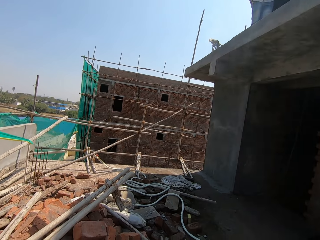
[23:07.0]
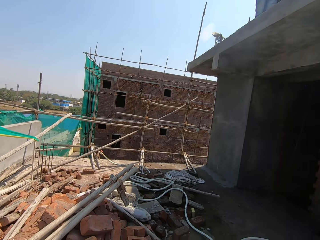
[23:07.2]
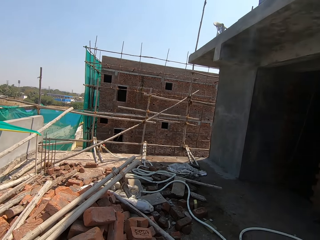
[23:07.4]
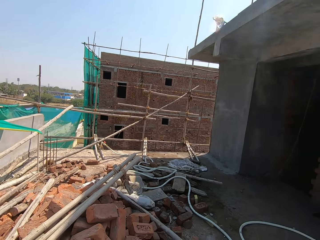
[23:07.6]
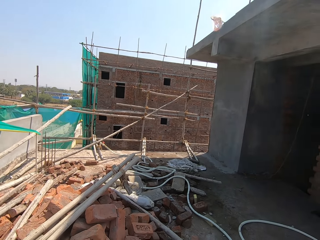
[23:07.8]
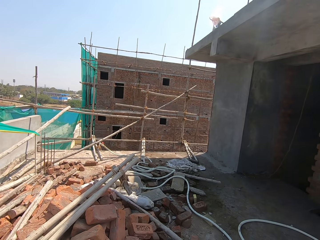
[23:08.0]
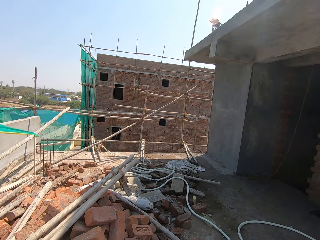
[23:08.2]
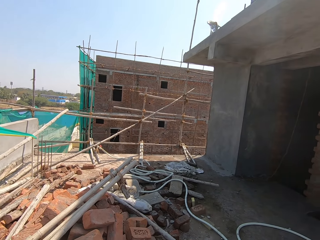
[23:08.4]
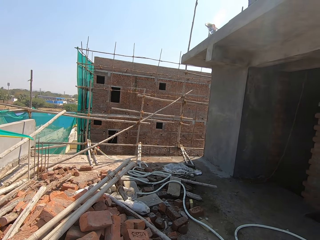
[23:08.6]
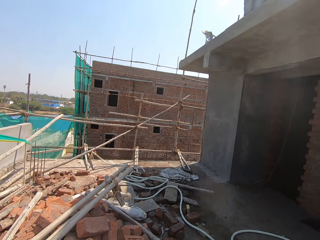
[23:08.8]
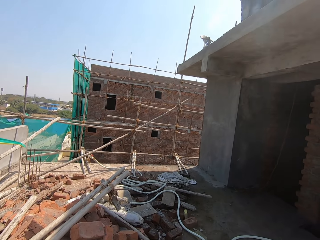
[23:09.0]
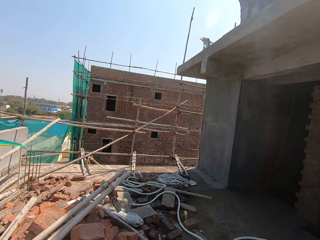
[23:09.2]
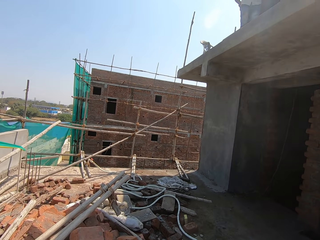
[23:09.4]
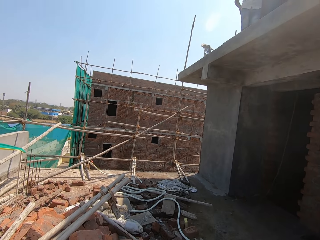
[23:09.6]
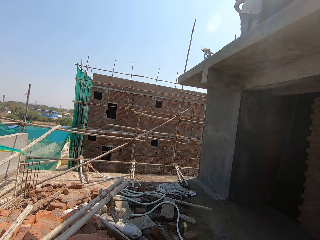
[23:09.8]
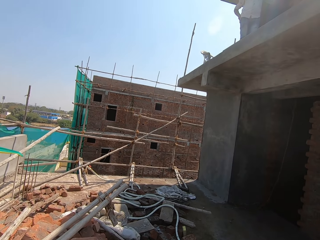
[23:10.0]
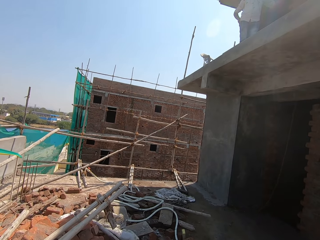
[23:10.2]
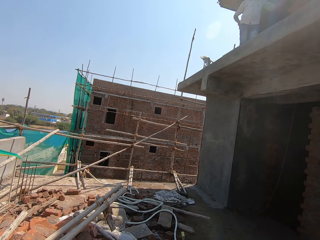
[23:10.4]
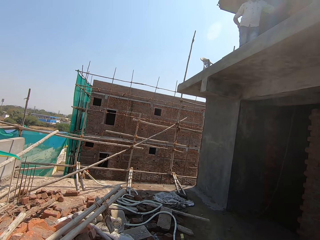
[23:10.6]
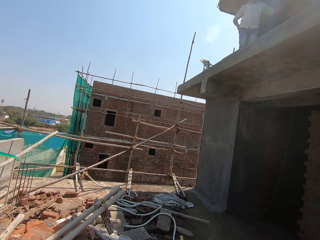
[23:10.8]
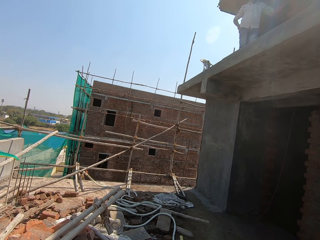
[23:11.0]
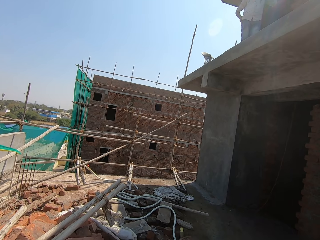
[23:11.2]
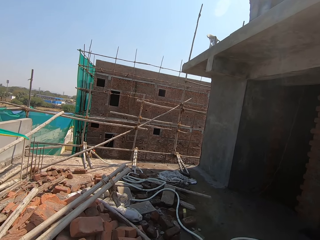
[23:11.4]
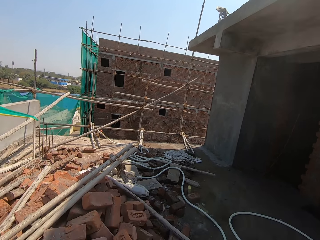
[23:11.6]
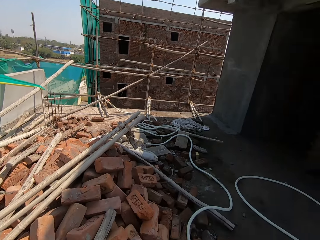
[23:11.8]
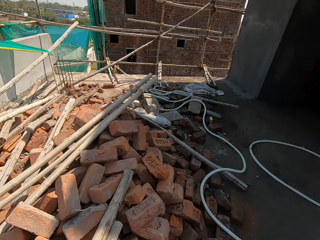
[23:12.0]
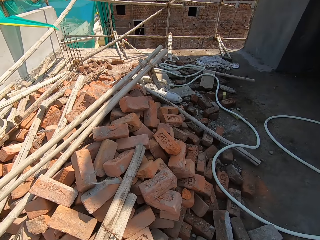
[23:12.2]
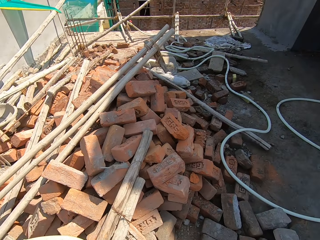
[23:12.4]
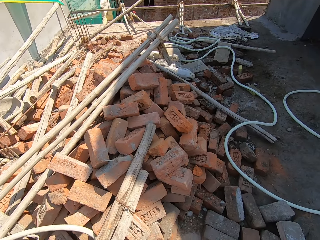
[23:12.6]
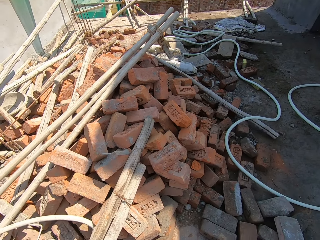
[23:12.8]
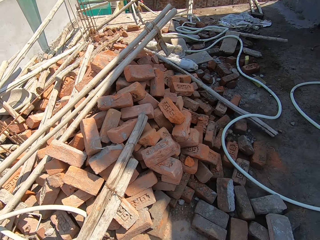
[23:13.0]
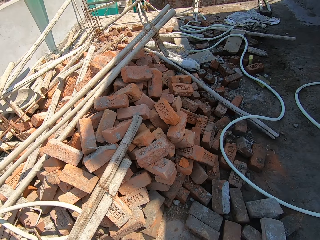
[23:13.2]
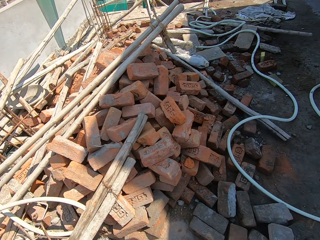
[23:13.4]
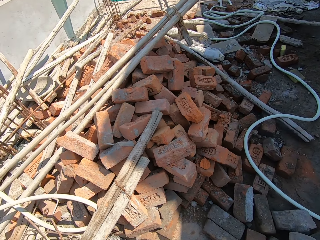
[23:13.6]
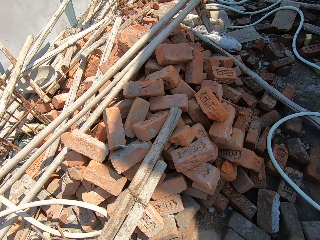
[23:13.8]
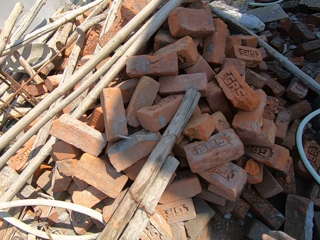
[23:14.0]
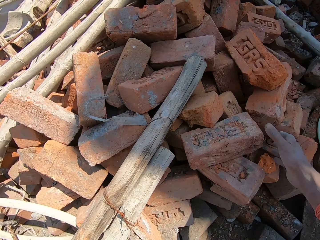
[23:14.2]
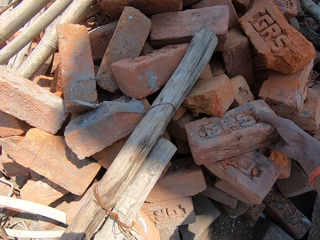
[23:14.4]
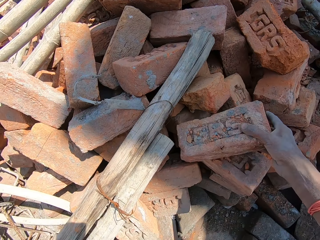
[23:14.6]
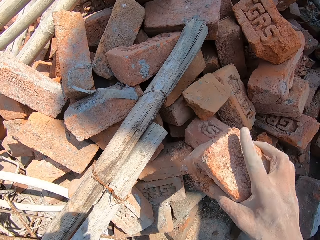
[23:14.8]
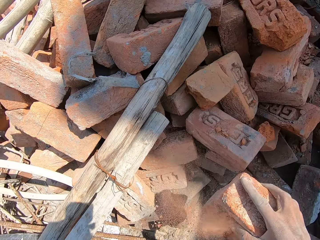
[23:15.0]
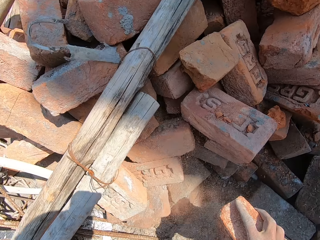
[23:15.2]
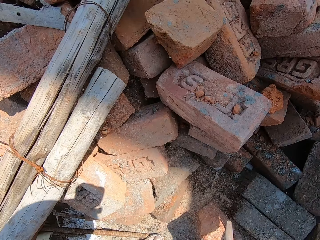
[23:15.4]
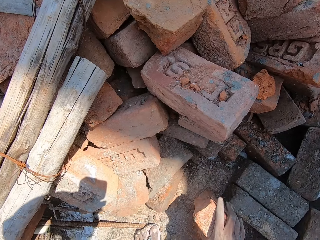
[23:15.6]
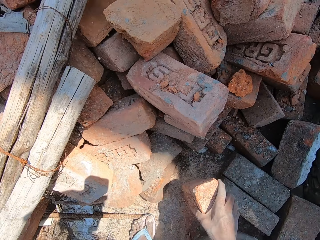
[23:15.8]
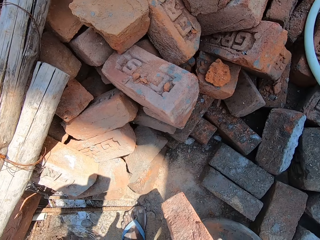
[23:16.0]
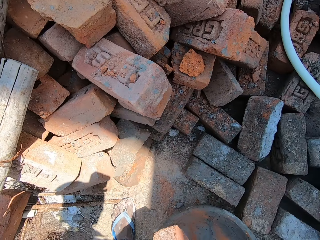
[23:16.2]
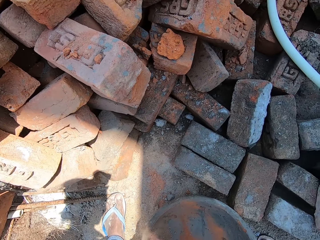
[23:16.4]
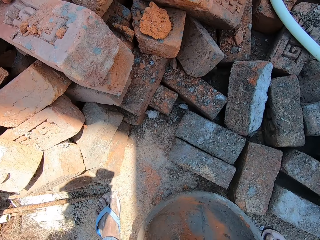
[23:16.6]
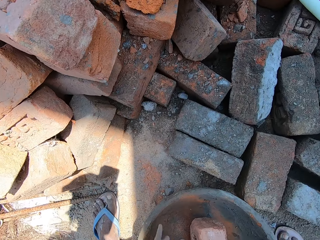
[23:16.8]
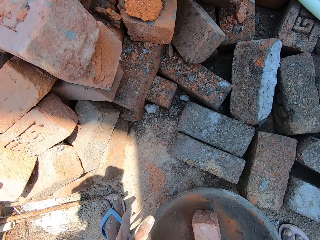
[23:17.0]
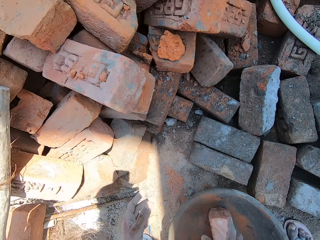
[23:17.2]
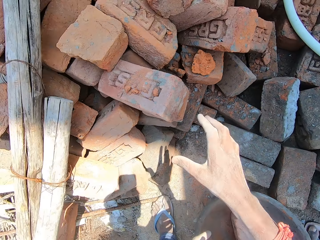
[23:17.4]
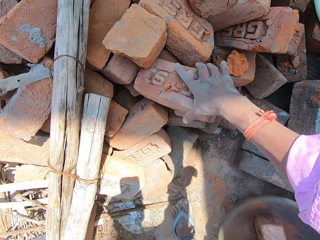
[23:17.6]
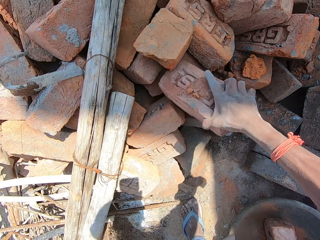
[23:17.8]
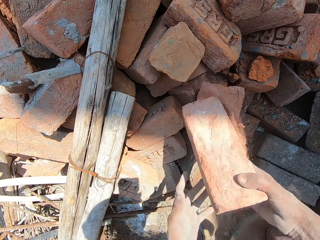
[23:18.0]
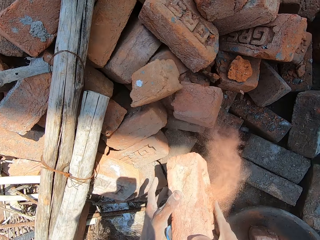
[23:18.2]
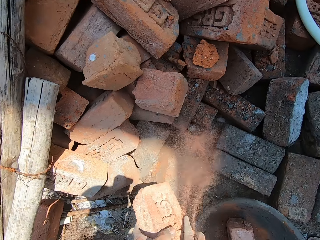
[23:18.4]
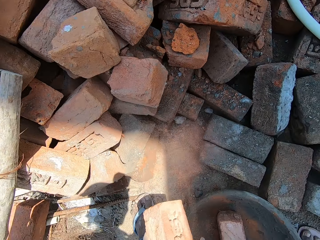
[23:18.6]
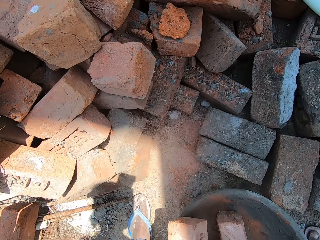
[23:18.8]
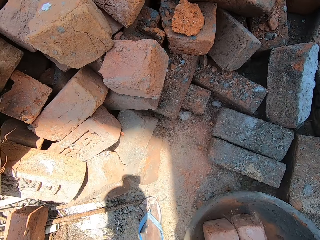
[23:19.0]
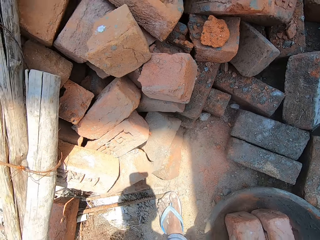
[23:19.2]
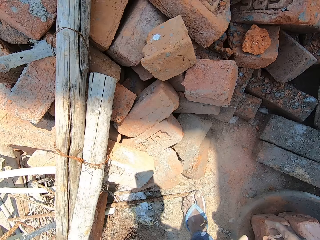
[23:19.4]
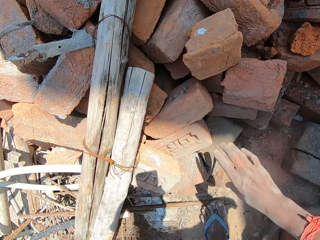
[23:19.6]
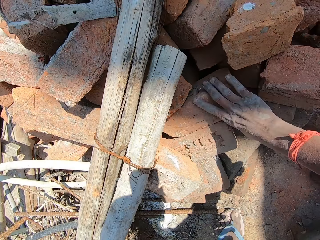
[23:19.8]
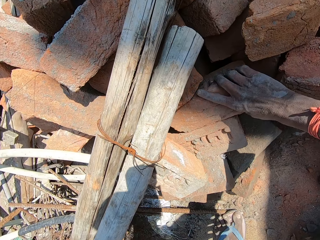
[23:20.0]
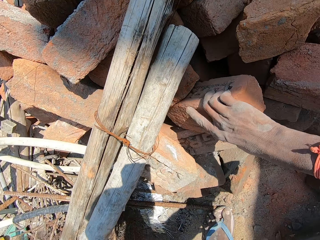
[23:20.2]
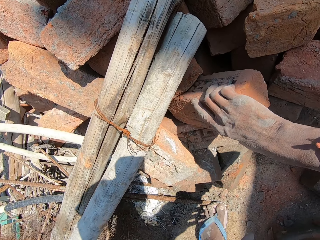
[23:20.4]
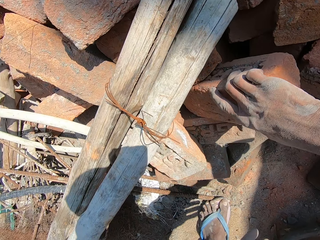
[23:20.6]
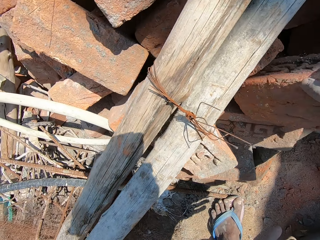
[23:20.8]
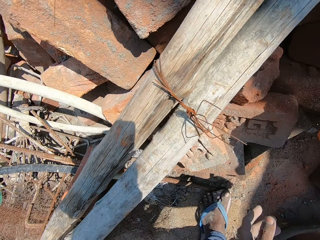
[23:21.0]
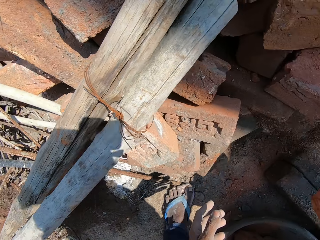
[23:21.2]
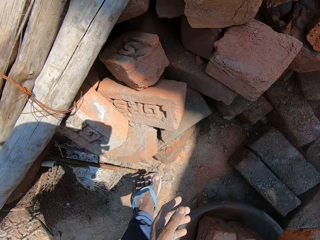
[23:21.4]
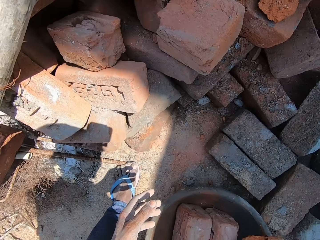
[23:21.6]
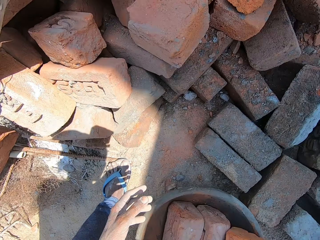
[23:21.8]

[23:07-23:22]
The camera wearer picks the brick. They put the brick in the basin. They pick the brick, put the brick in the basin and pick the brick.

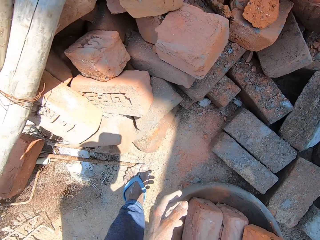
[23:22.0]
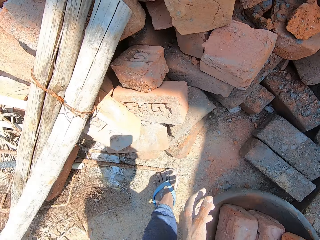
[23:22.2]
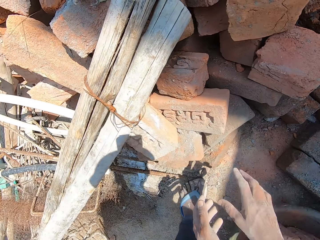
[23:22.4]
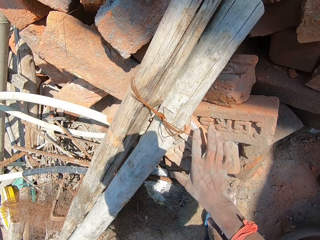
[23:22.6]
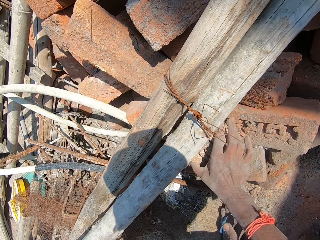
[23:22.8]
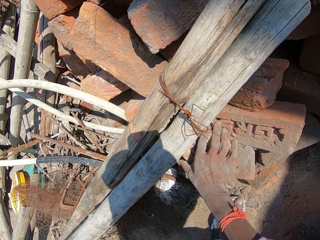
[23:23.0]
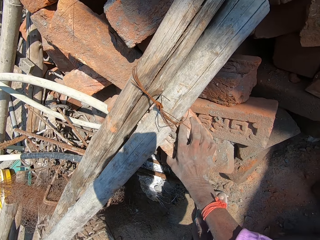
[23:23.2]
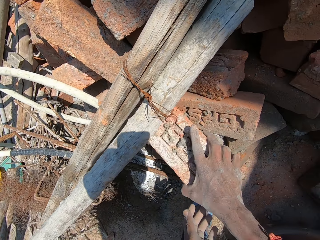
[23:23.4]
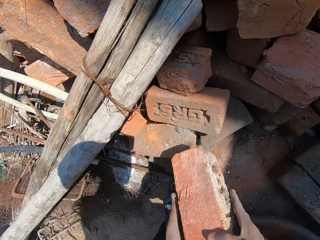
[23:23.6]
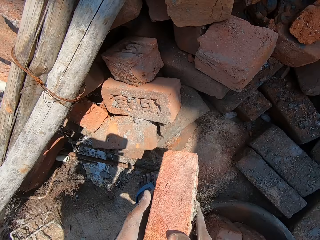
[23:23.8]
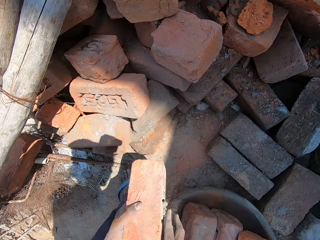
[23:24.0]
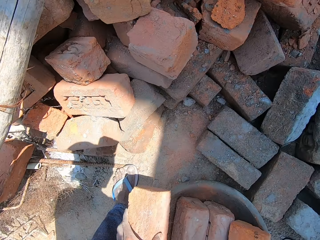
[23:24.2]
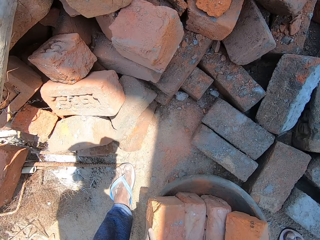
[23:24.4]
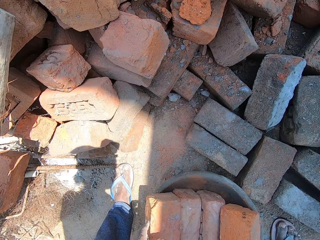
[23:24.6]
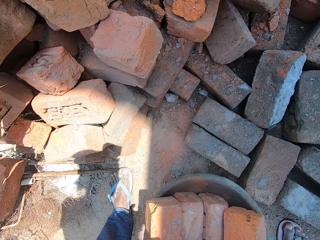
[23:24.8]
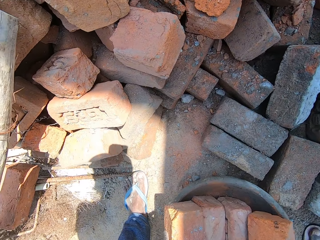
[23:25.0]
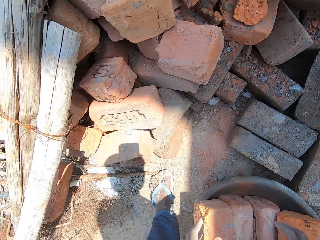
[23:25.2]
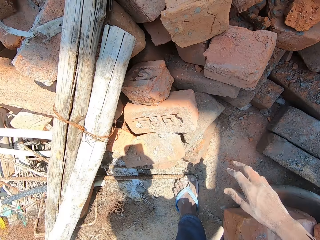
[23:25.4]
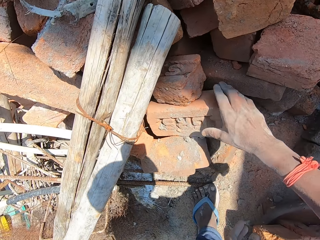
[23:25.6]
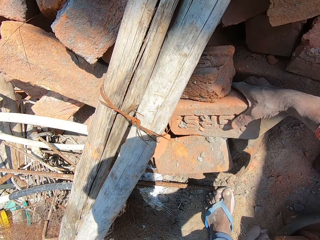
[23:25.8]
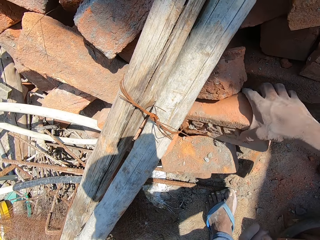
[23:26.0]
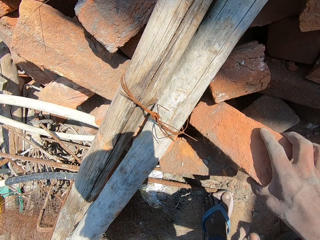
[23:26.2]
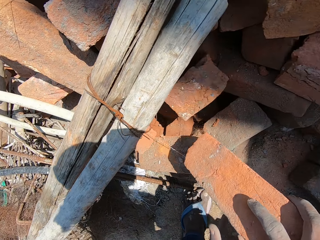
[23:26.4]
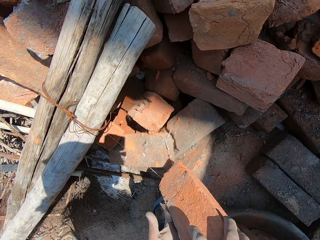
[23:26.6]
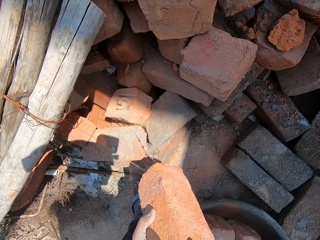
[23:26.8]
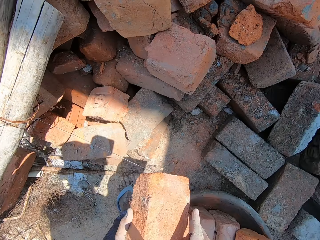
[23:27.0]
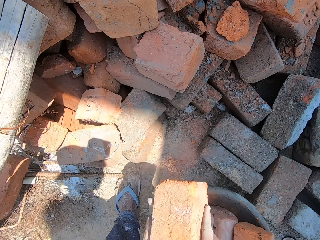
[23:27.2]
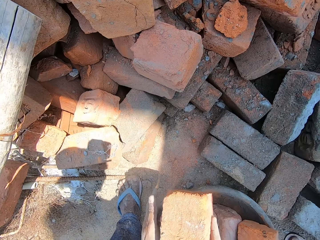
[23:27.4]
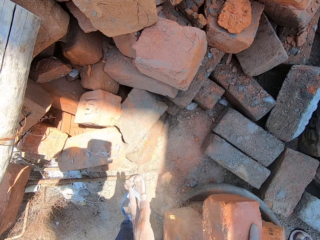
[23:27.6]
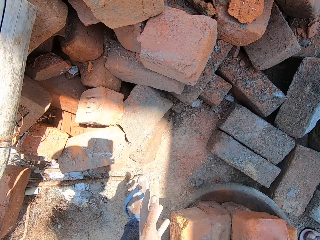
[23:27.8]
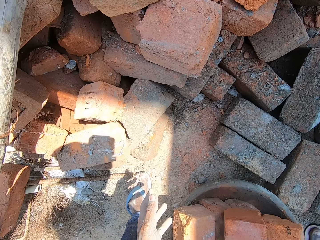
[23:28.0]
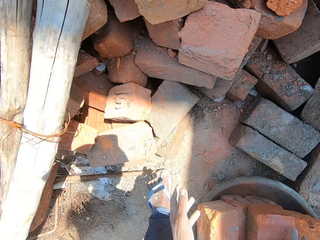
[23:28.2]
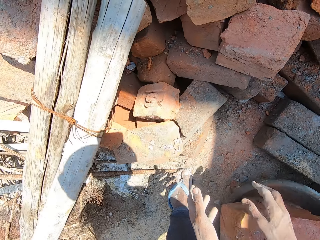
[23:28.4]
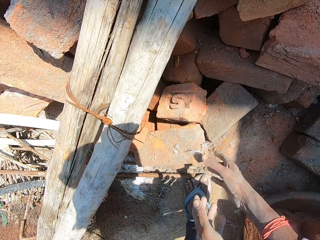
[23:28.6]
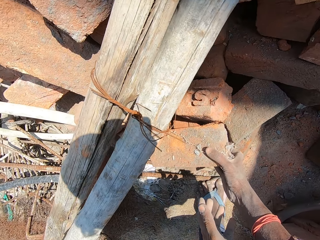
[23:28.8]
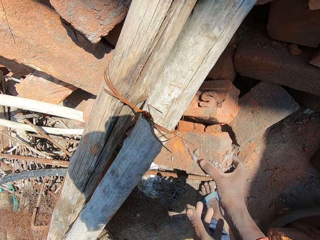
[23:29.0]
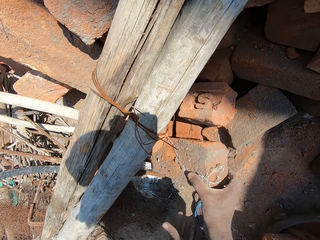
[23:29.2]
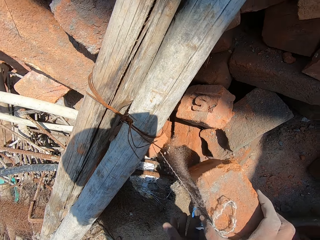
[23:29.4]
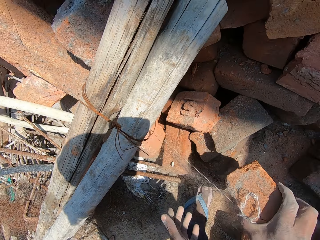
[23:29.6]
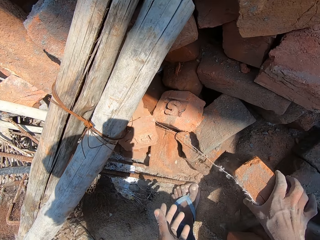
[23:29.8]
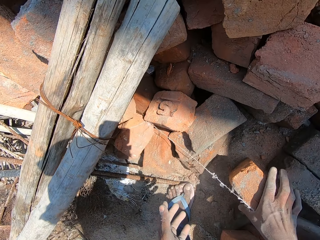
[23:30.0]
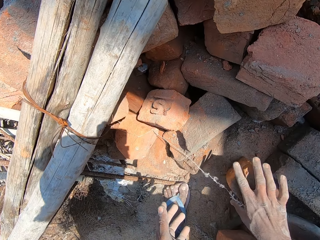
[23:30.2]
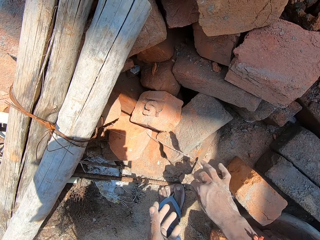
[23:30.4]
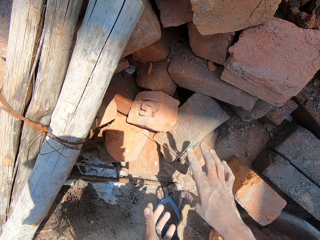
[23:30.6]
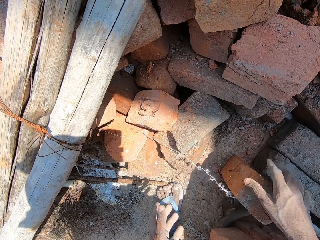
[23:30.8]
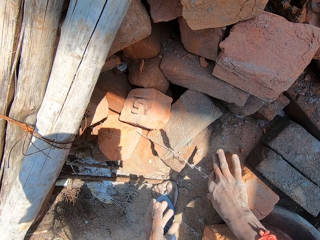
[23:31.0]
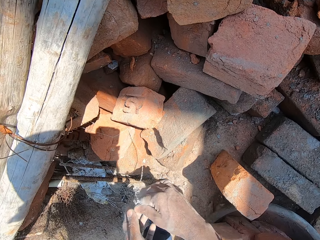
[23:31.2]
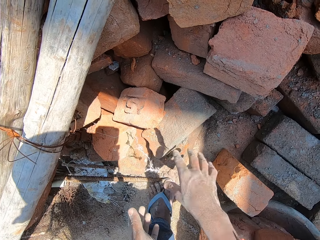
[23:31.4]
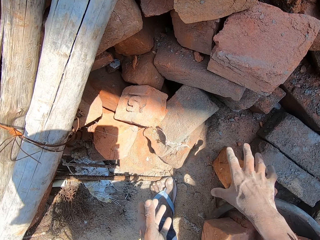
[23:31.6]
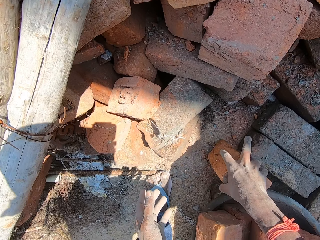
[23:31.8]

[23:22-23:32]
The camera wearer puts the brick in the basin. They pick the brick, put the brick in the basin, pick the brick, put the brick in the basin and pick the brick. They put the brick on the ground. They move the hand. They wipe the brick.
